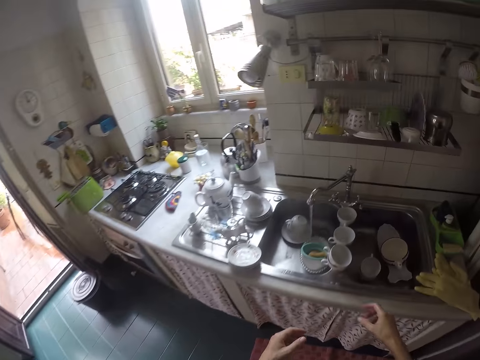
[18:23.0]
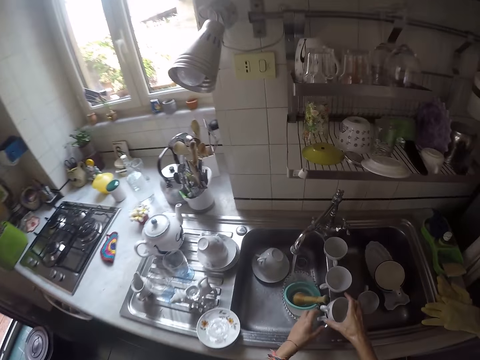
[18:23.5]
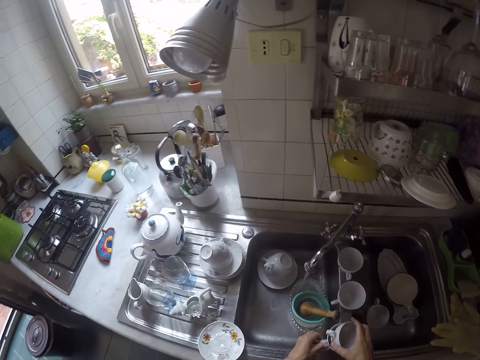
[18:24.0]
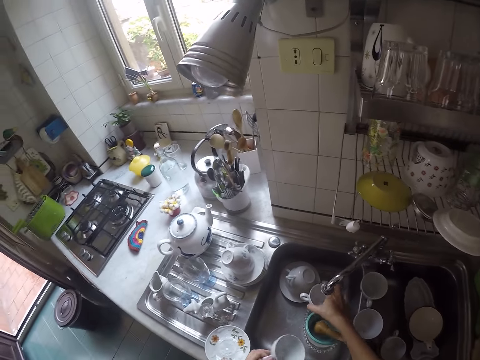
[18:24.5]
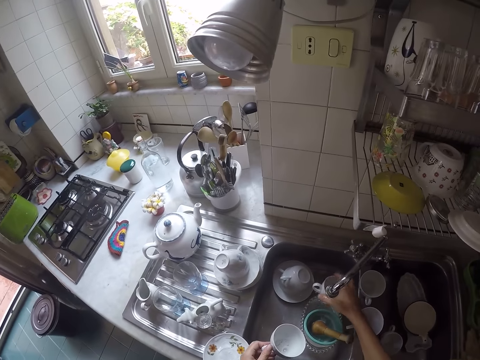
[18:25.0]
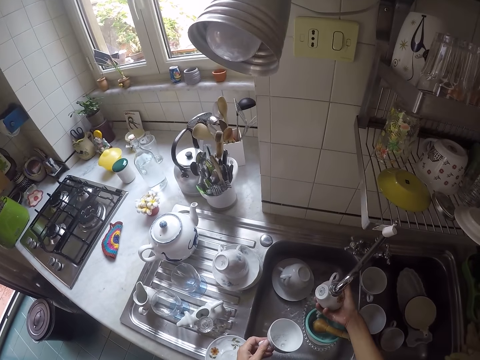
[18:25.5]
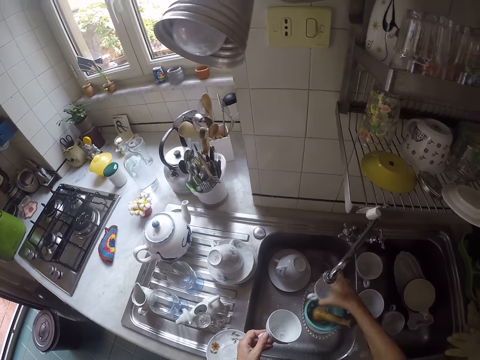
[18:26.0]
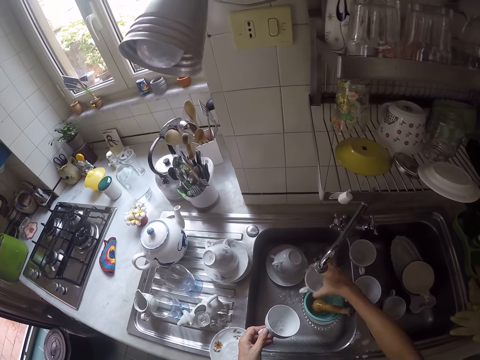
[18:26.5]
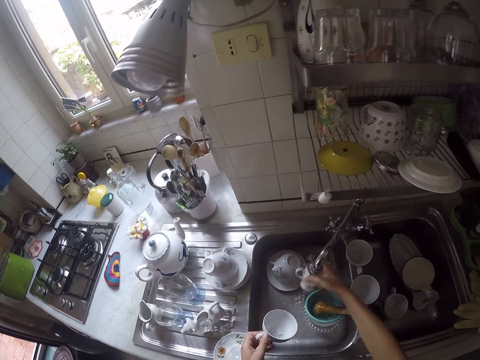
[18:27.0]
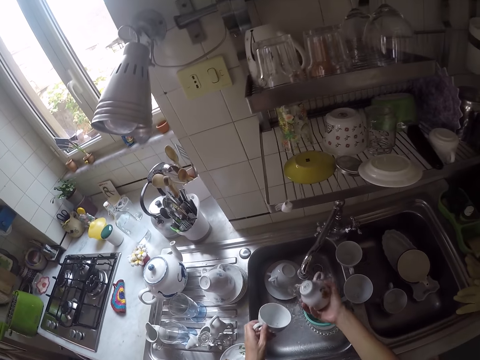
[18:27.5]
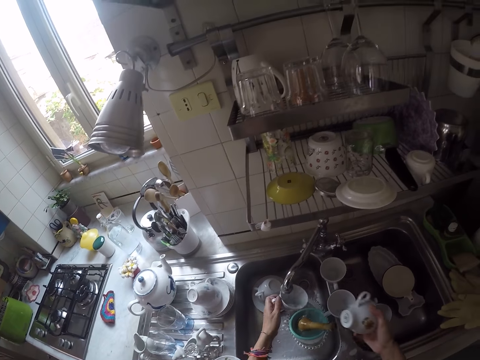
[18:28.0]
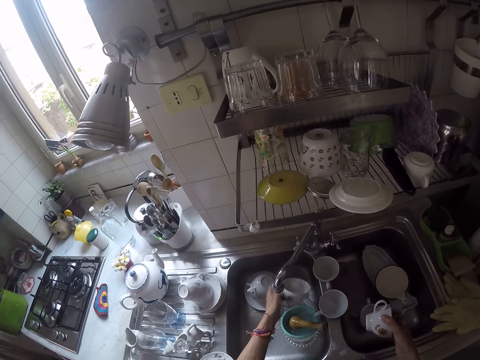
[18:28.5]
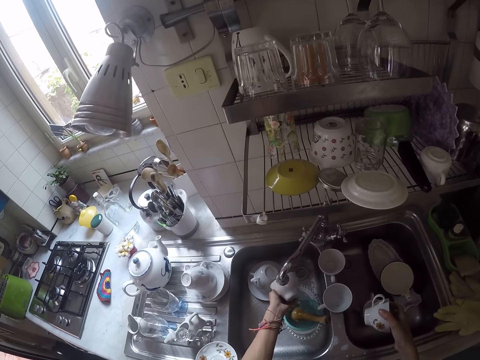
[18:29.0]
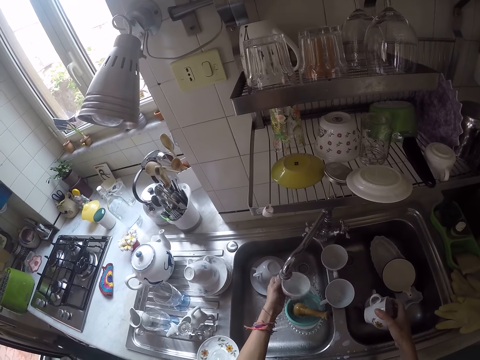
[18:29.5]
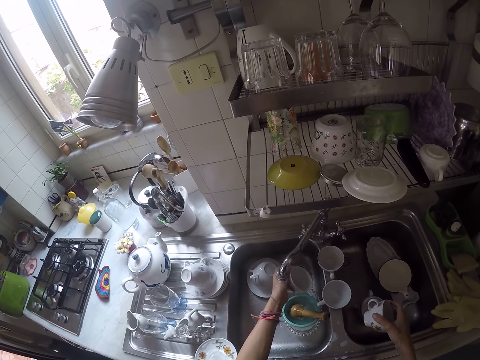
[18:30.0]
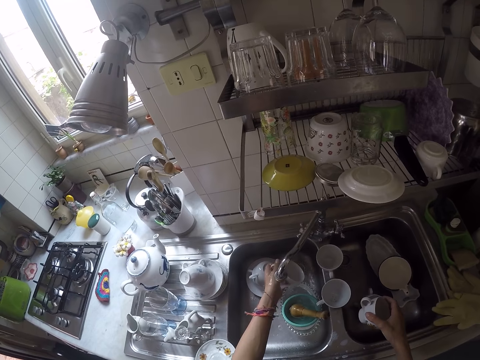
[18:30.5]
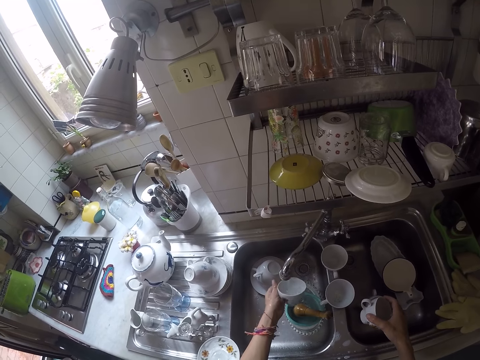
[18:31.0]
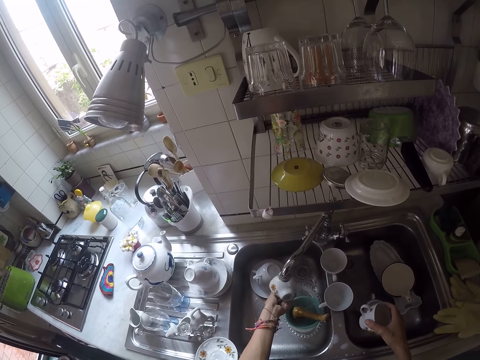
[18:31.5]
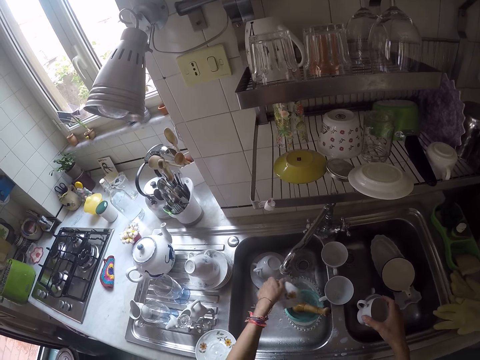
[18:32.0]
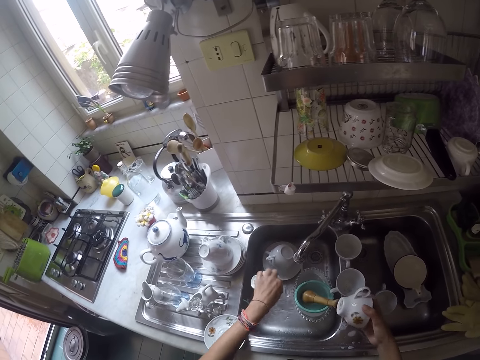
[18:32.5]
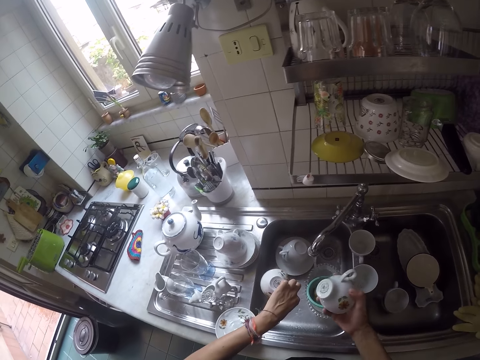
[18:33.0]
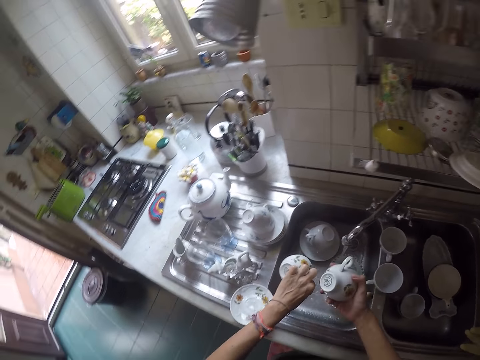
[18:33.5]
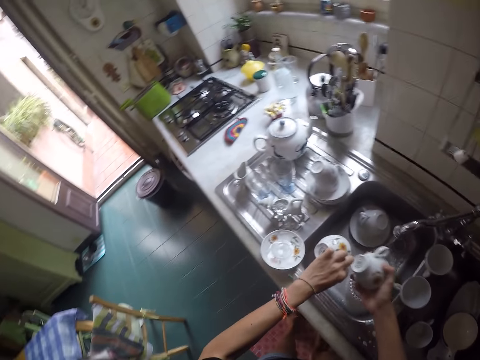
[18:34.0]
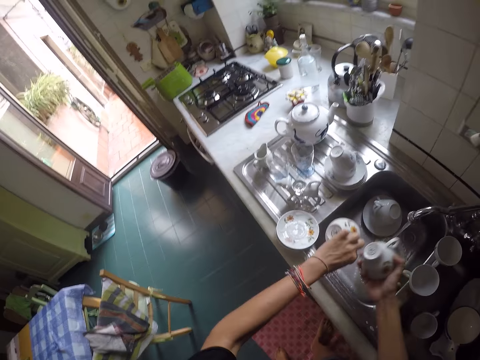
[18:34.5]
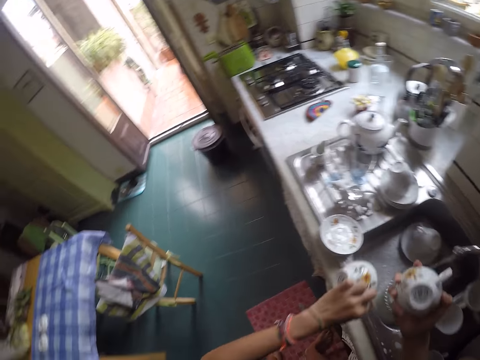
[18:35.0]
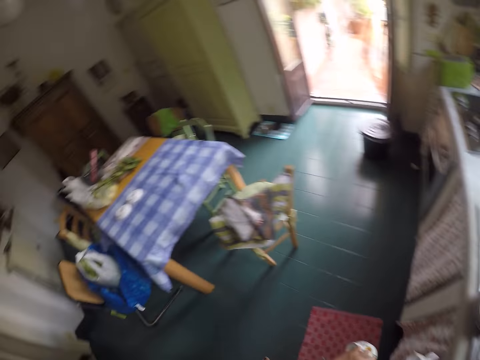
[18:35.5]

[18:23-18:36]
The camera wearer takes cups on the sink slab. They rinse the cups. They remove excess water from the cups.

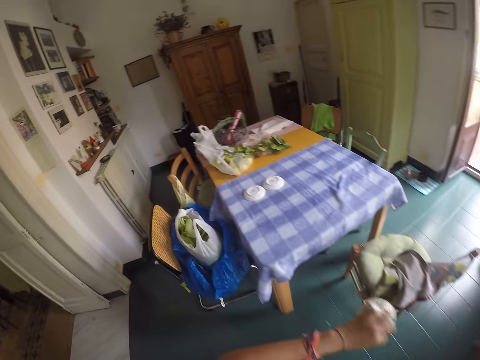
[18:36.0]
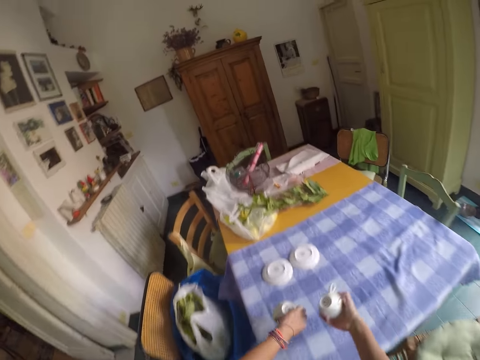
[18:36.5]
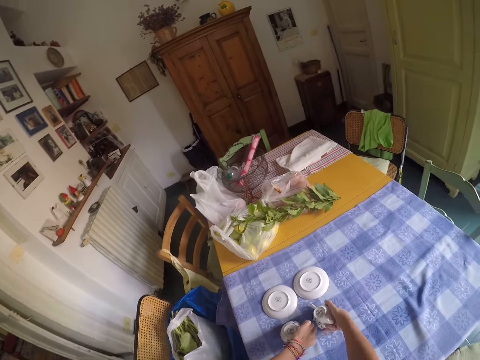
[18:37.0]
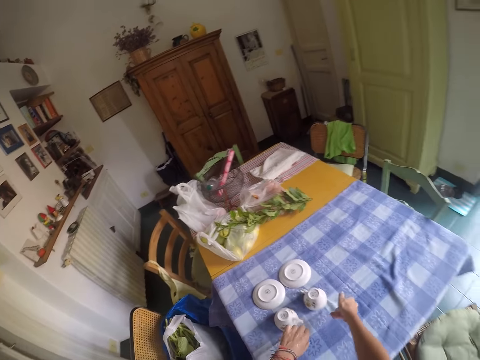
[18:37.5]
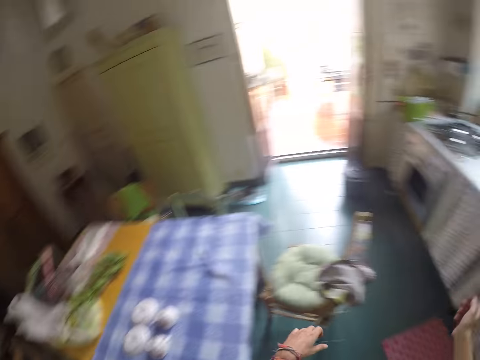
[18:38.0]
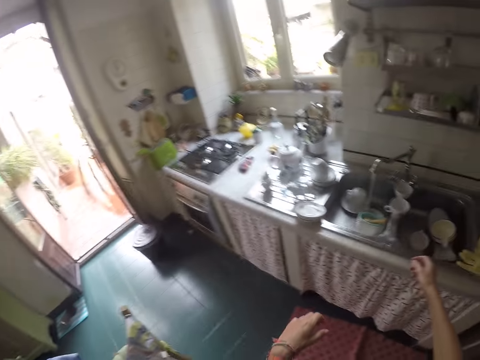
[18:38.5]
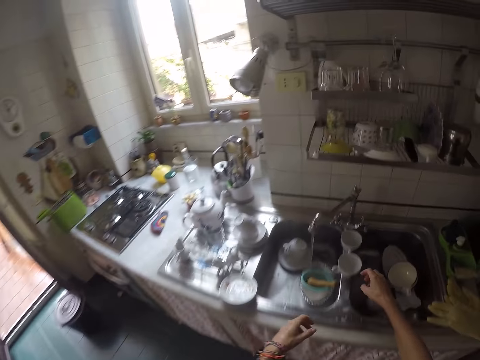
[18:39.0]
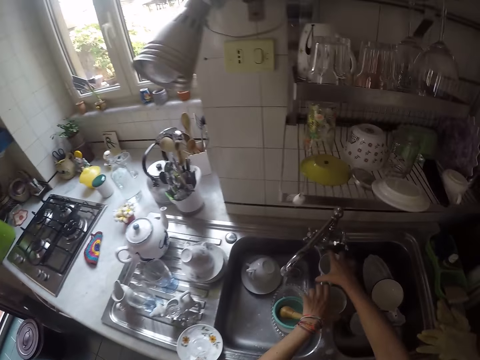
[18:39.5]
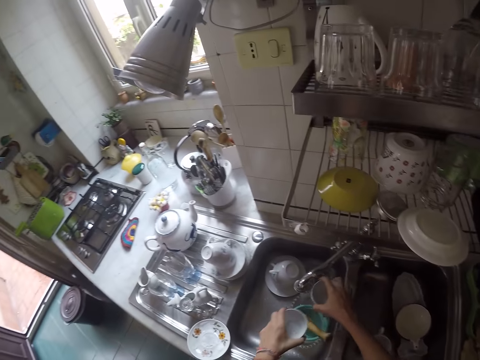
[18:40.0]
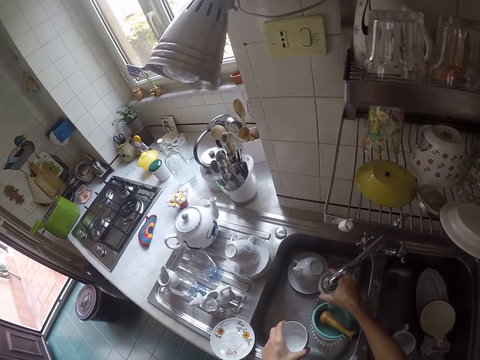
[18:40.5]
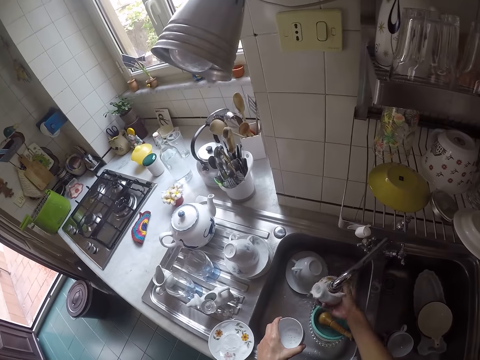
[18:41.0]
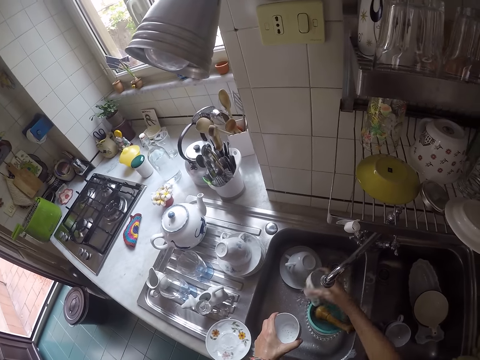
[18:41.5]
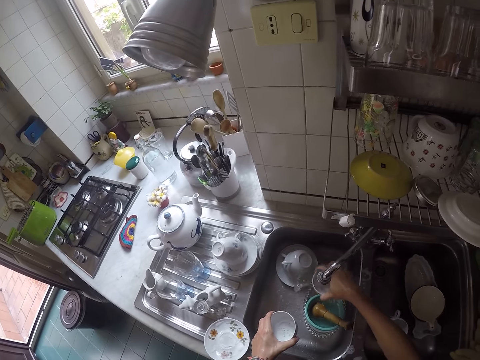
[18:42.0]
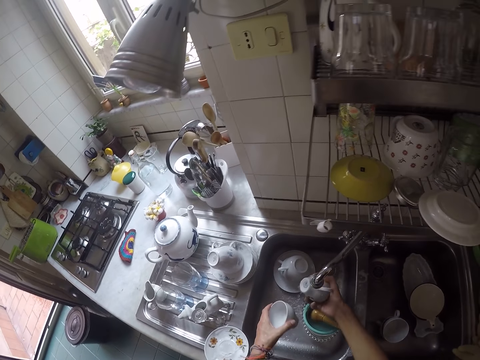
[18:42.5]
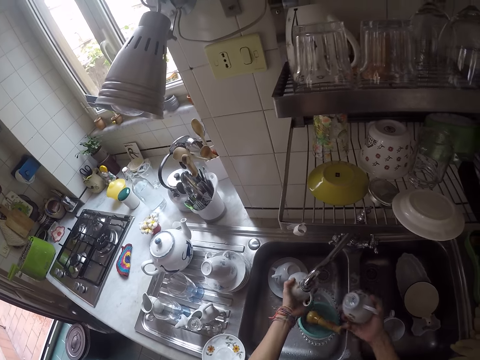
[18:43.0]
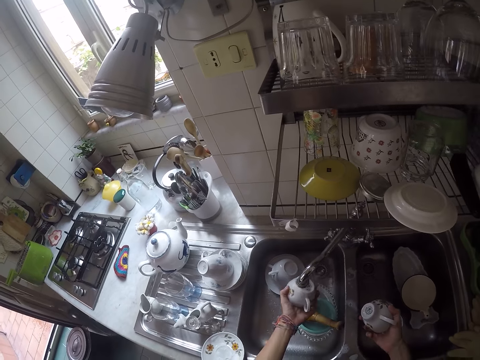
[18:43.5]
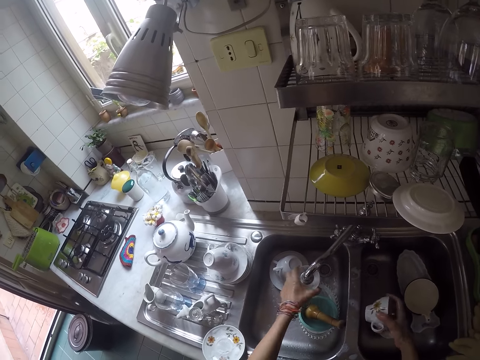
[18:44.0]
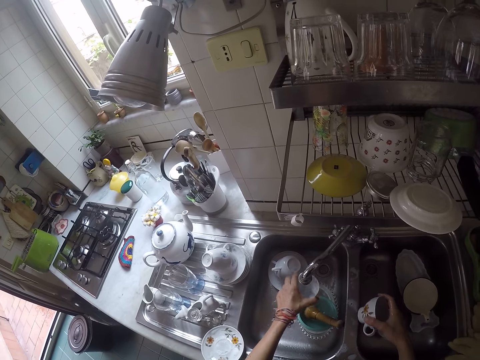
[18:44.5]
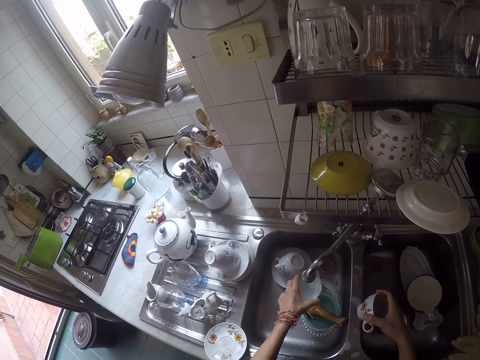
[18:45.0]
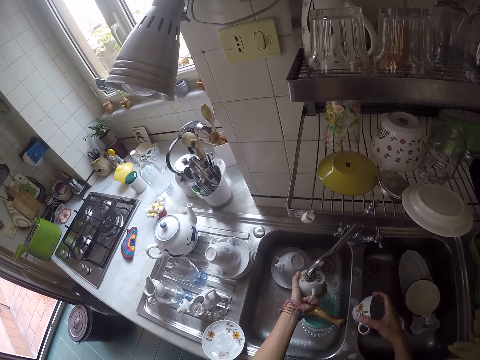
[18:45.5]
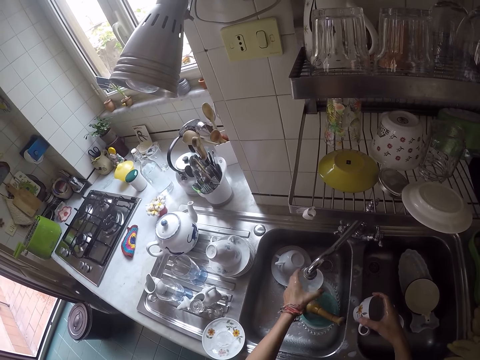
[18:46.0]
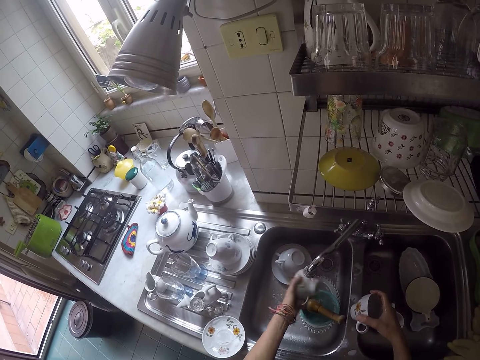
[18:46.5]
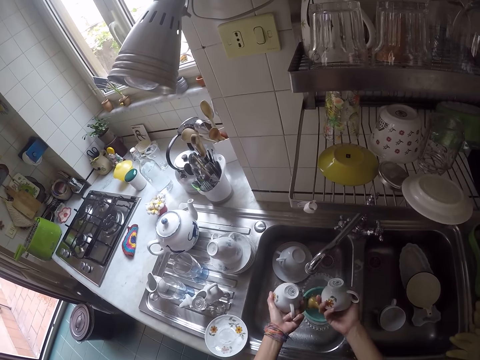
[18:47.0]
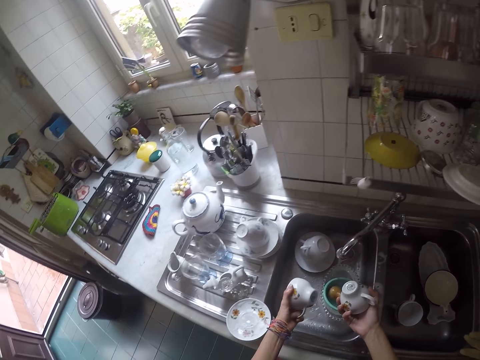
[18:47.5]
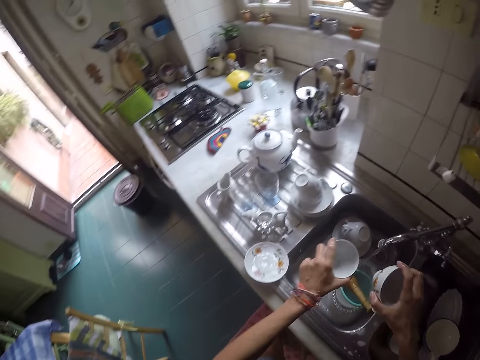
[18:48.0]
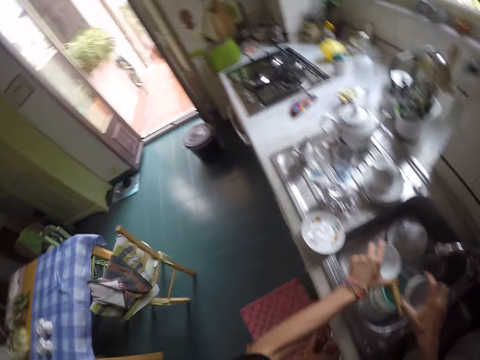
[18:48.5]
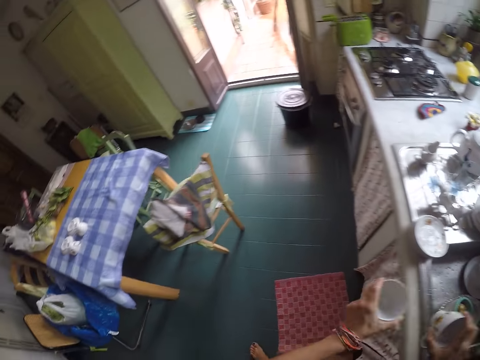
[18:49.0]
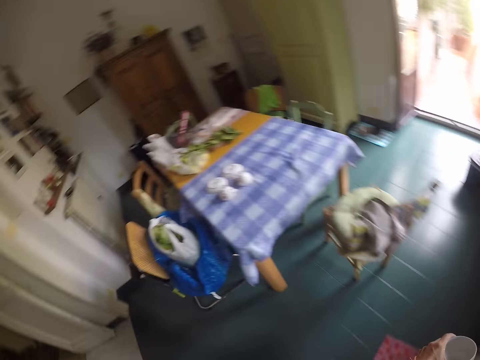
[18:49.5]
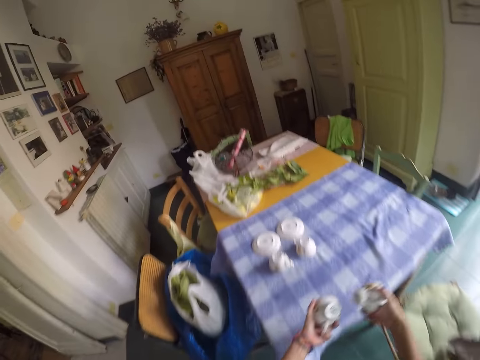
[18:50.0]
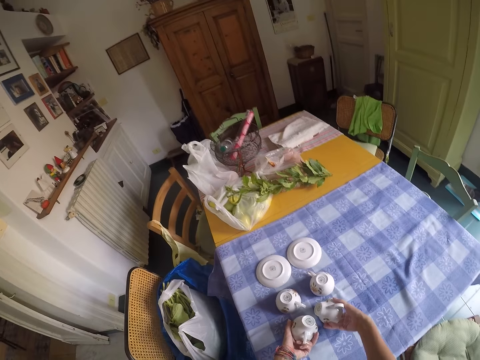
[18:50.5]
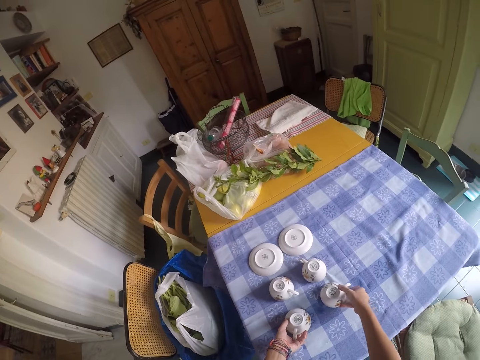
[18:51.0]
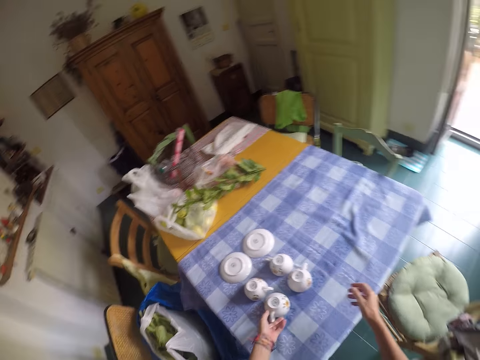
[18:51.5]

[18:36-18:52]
The camera wearer walks around. They put the cups on the table. They walk around. They take other cups on the sink slab. They rinse the cups. They remove excess water from the cups. They walk around. They put the cups on the table.
